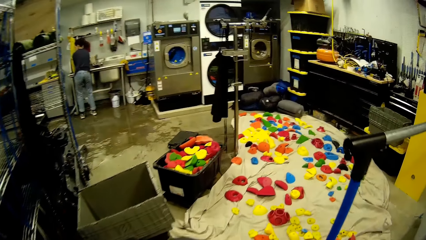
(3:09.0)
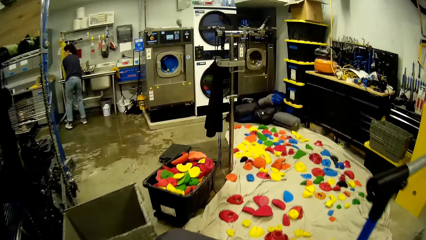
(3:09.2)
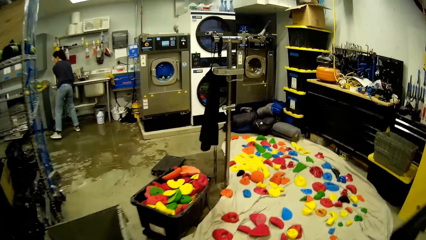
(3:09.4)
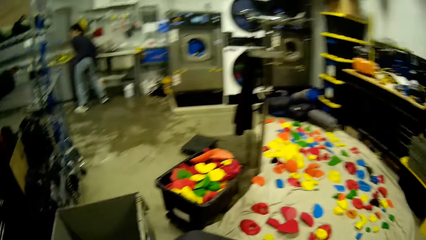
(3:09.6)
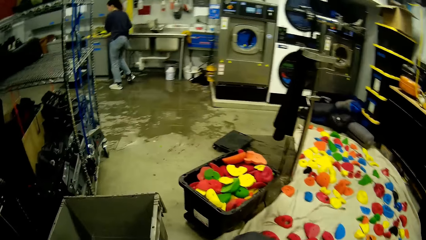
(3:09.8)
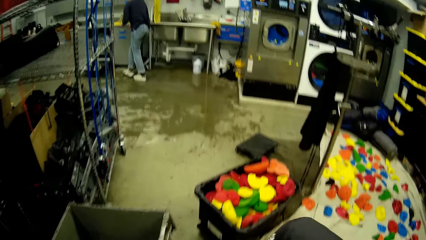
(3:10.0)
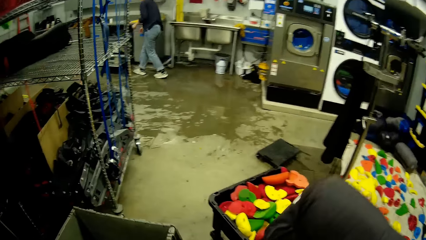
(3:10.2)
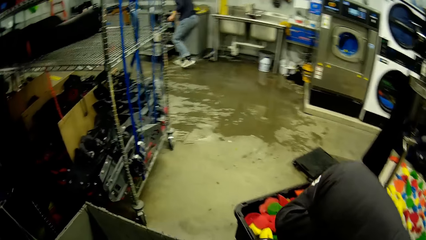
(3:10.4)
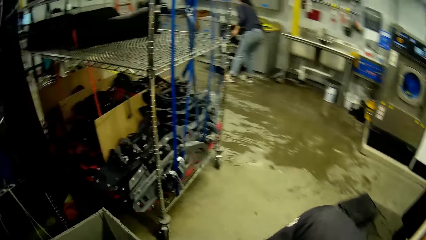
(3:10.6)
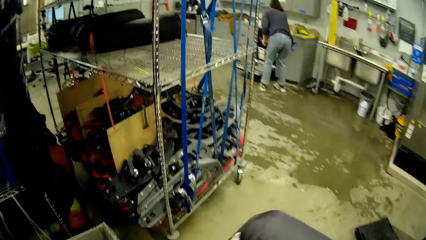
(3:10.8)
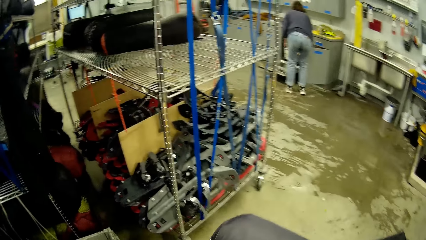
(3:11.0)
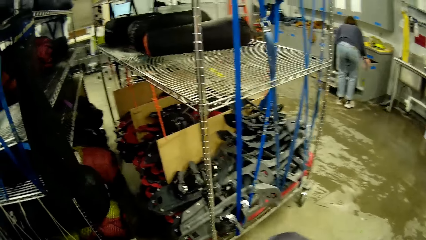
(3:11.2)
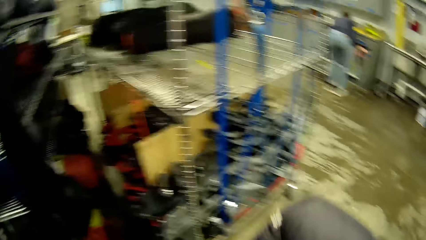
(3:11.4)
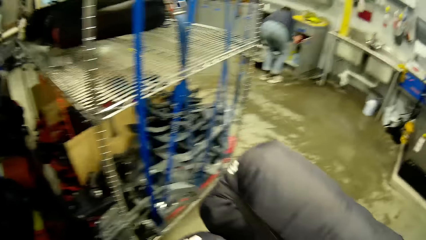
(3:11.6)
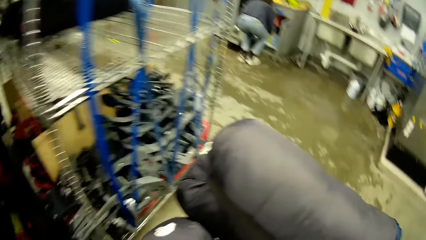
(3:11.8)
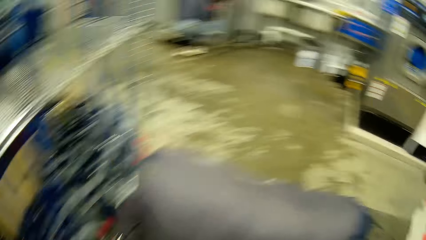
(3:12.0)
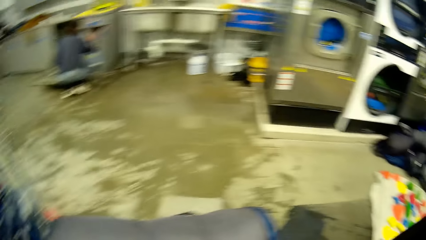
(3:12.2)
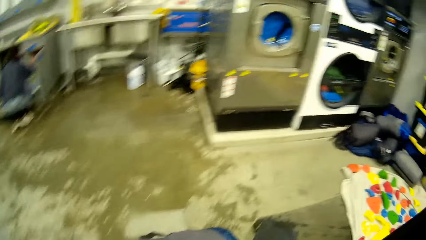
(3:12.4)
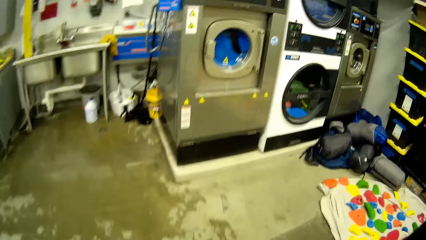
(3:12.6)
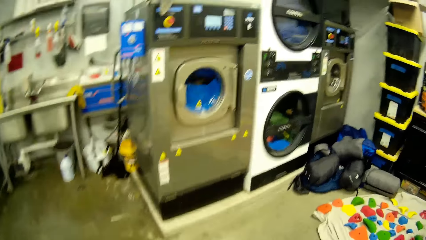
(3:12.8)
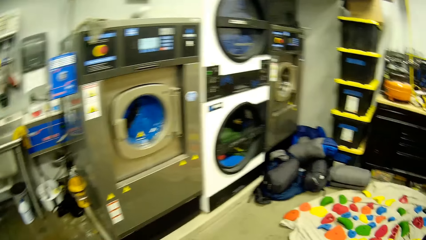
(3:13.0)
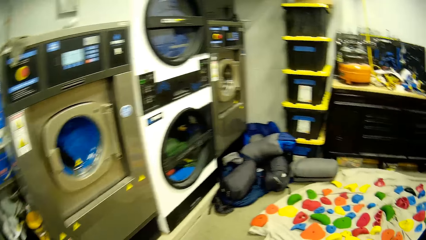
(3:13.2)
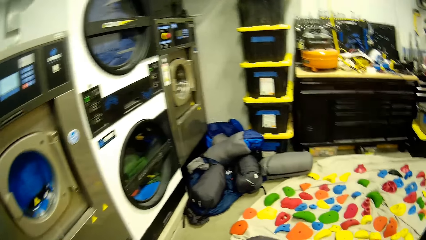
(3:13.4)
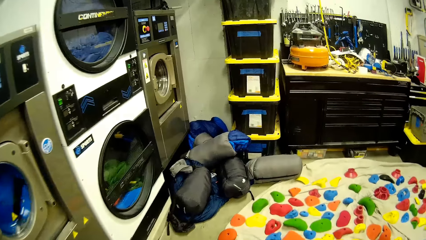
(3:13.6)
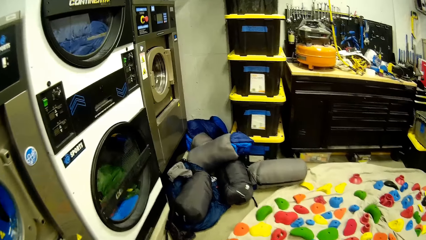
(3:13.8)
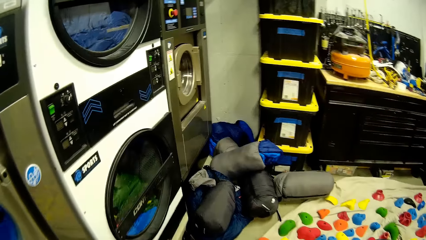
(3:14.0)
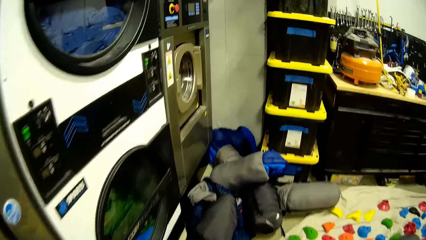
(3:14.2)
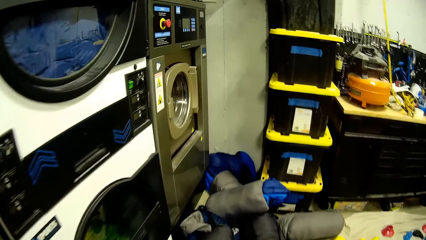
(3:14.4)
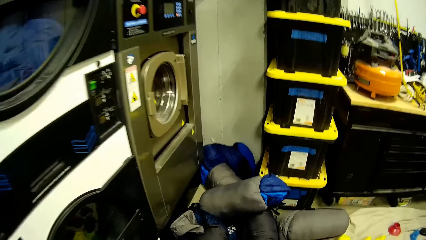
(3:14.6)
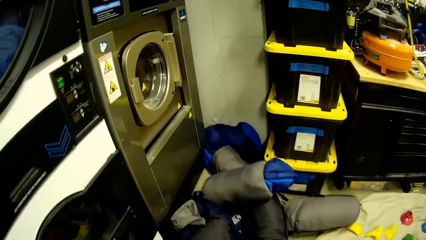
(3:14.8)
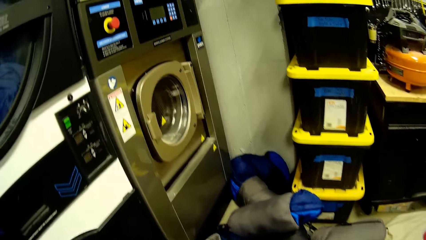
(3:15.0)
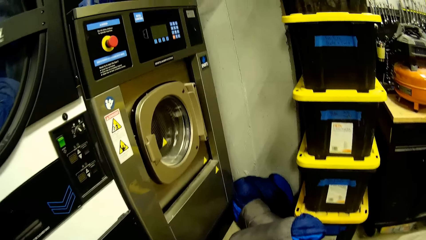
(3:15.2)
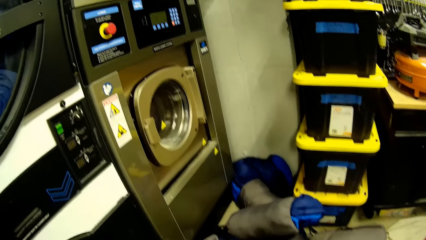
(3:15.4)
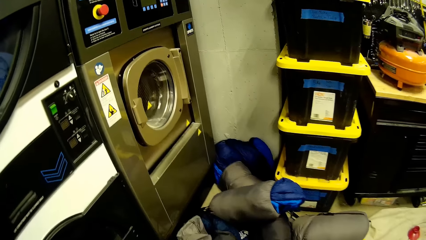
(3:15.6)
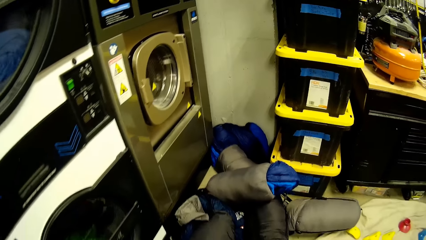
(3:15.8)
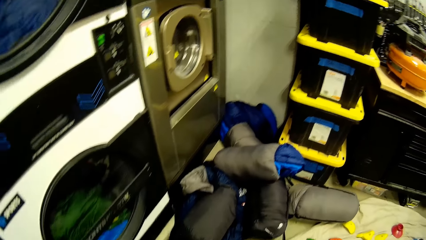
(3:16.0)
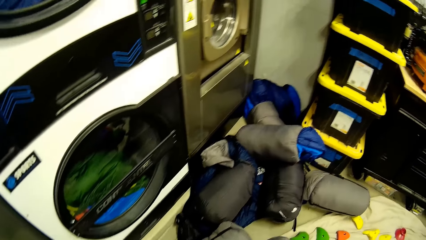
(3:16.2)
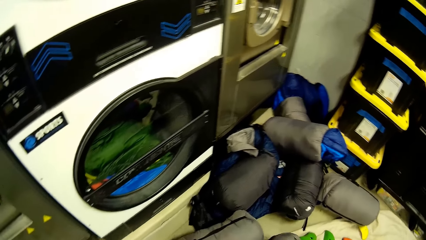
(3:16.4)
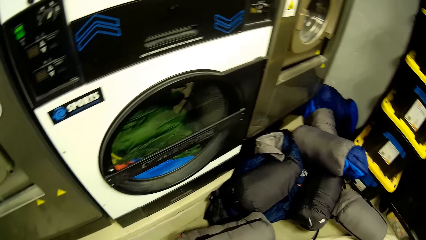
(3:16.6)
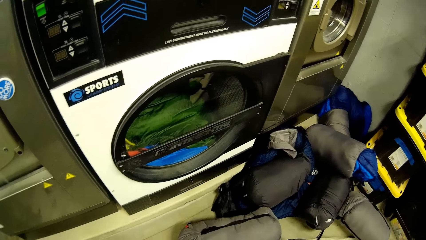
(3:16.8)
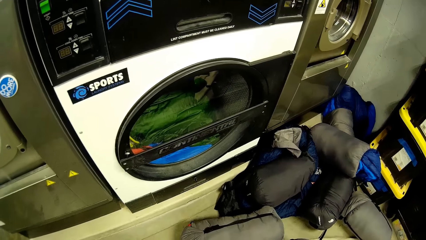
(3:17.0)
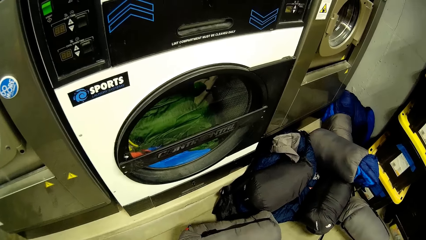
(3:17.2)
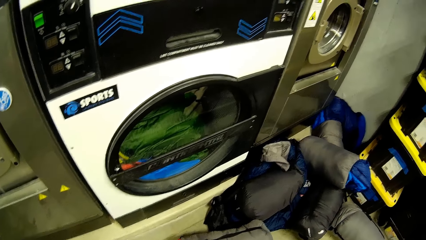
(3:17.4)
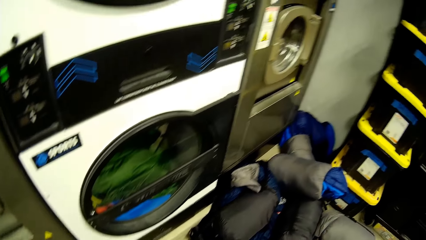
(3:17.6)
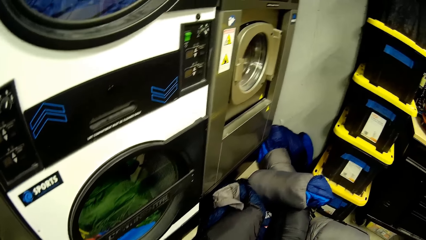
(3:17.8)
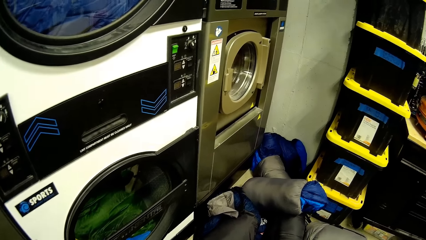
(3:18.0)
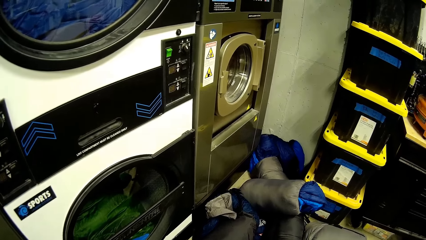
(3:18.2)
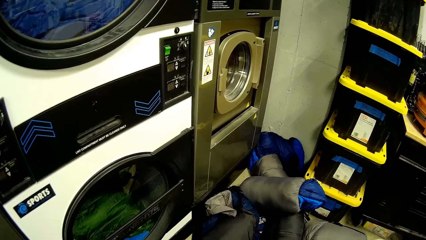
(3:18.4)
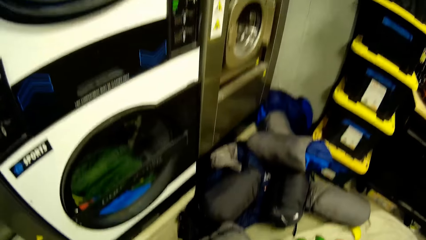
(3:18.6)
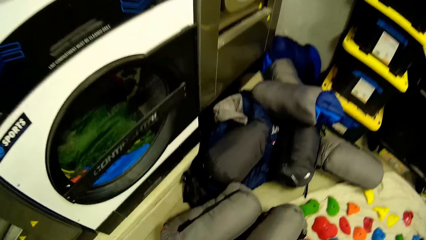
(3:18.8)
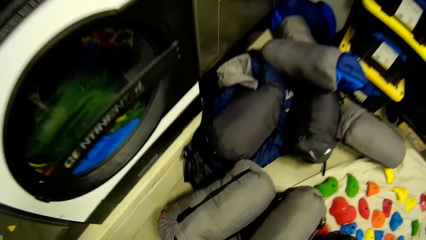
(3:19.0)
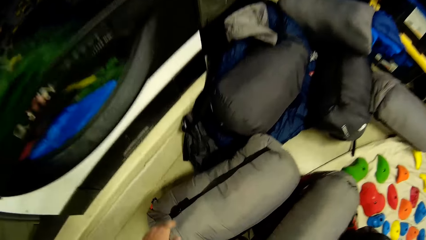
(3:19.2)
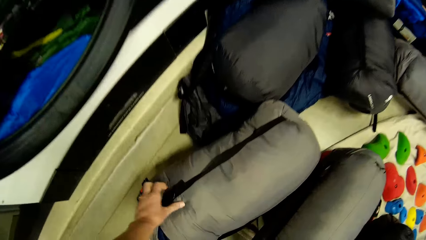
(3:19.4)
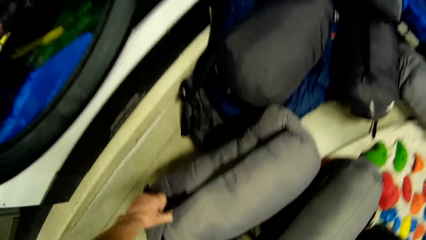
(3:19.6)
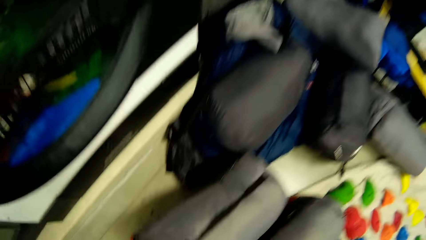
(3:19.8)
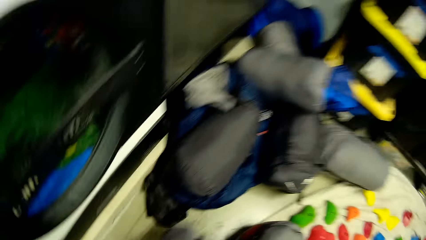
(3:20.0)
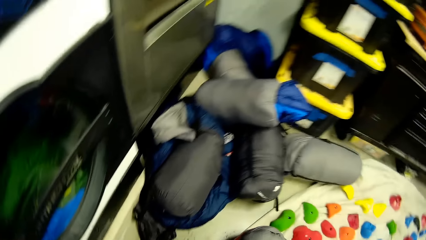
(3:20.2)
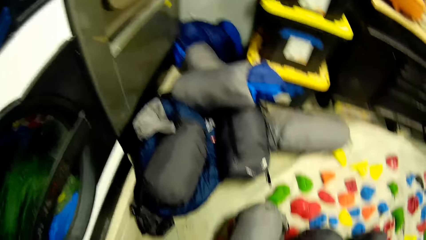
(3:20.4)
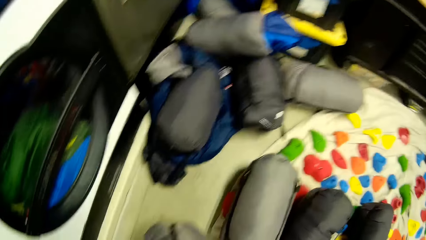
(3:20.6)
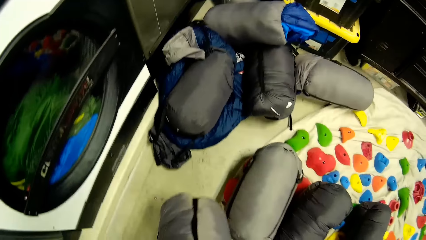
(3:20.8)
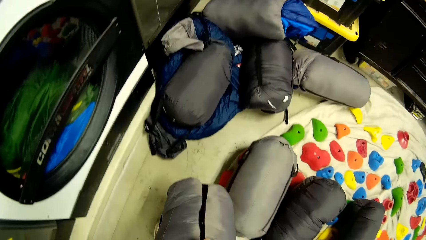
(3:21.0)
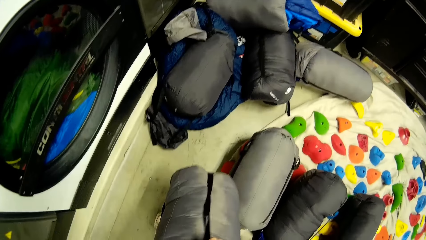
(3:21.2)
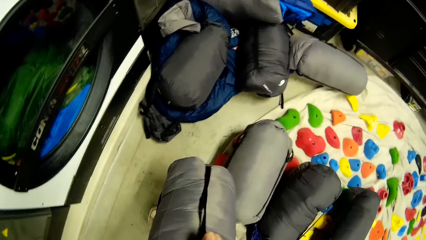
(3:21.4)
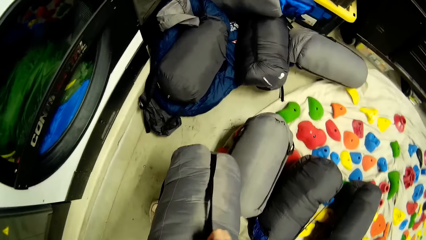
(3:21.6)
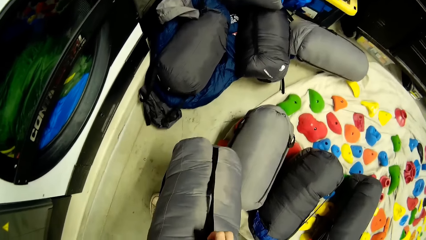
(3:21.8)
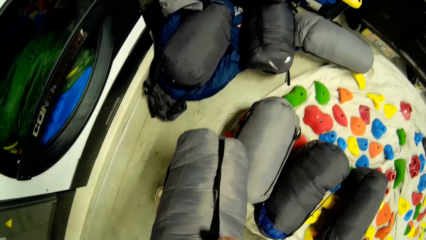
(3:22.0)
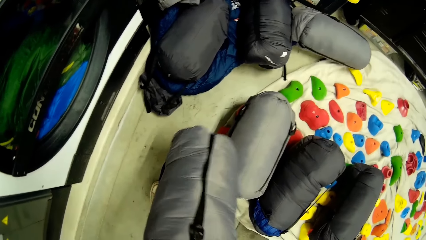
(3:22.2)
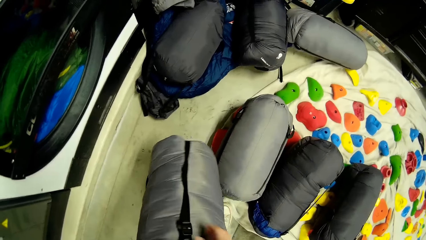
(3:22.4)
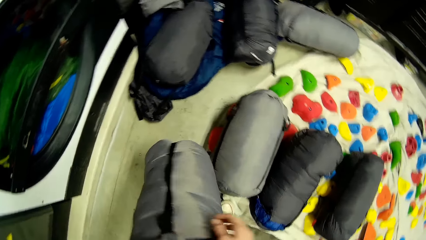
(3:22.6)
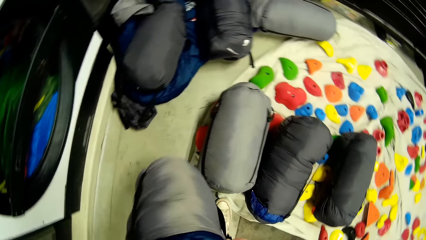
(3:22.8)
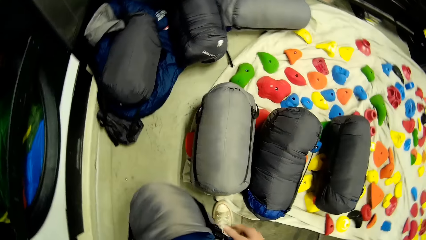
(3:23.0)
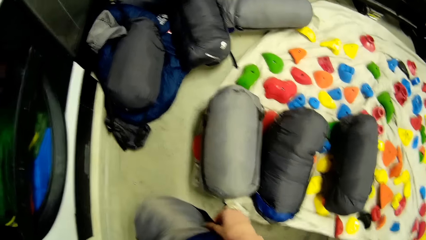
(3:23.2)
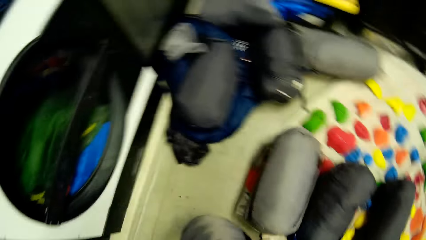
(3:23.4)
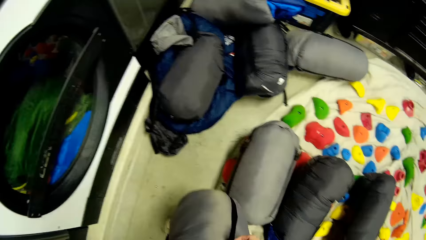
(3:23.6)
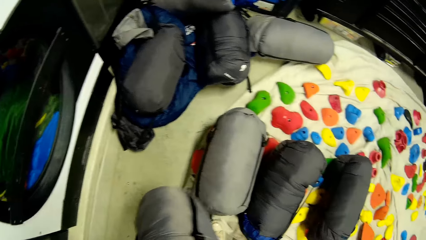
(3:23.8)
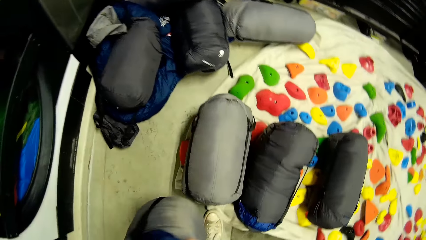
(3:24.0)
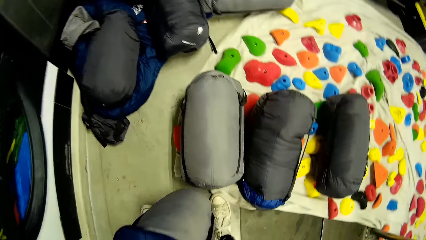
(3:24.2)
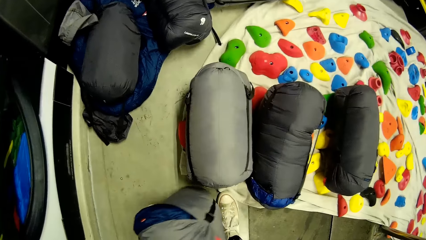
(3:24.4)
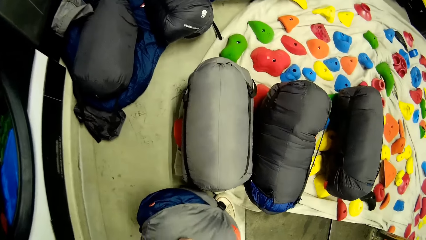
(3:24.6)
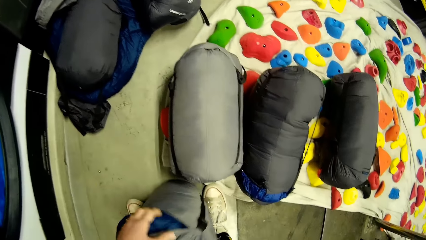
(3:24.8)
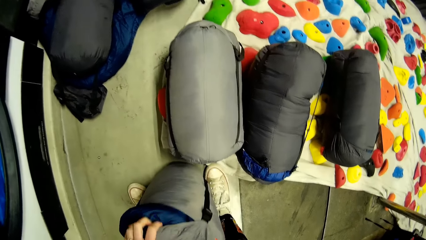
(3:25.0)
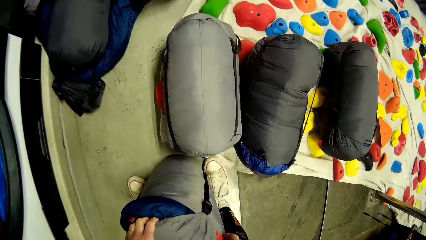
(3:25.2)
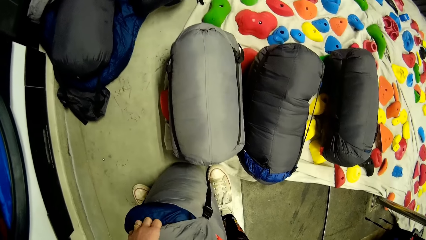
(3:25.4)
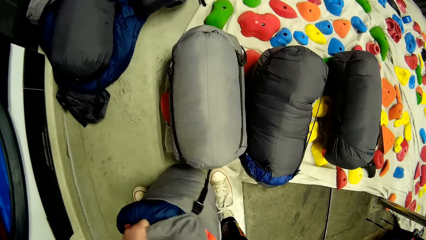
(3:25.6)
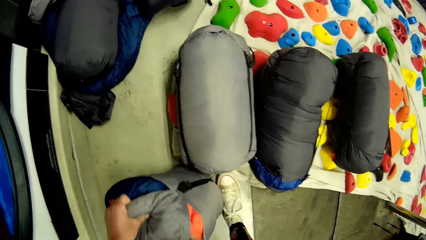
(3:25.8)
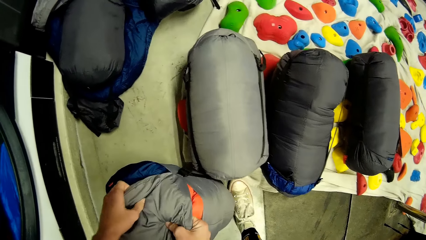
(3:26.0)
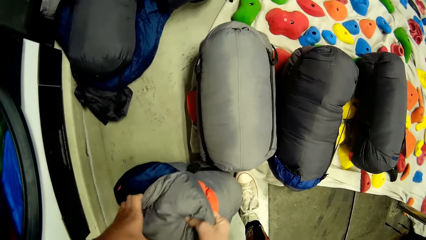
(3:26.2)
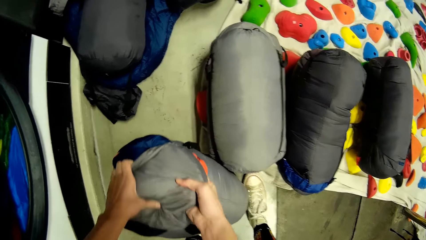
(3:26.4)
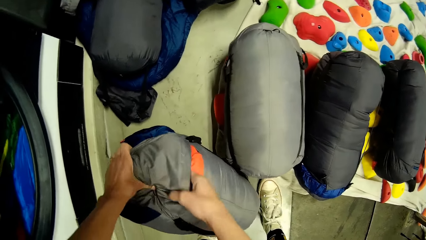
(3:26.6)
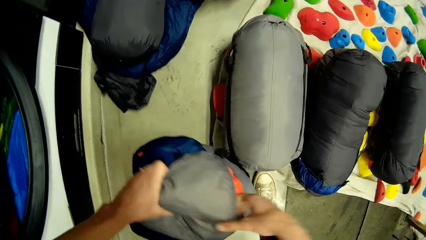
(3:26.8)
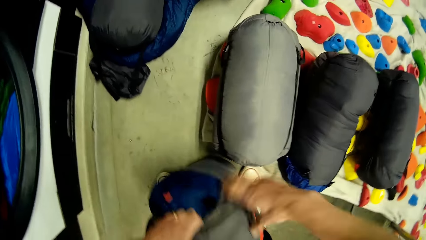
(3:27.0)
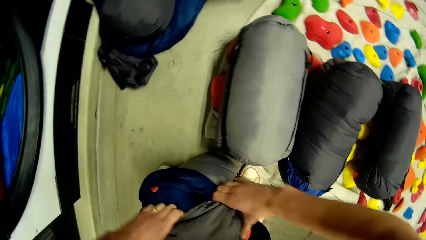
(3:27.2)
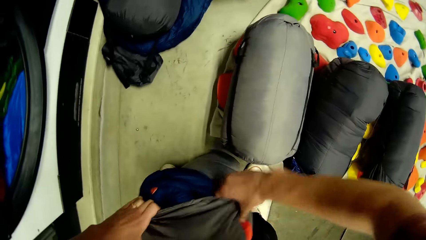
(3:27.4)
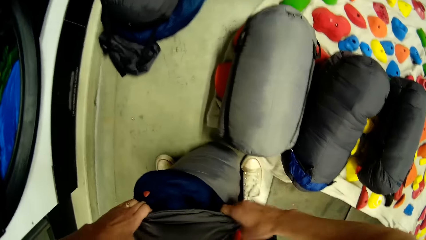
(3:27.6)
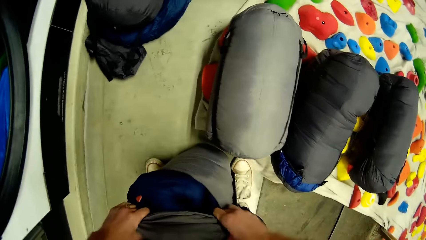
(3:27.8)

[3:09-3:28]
A person moves to the cupboard. The person moves to the cupboard again. The camera wearer holds the bag. They drop the bags beside other bags close to the containers. They open a bag on the floor, pick up the bag, move the bag, and open the bag.
